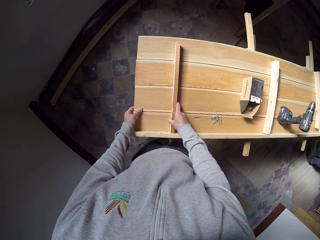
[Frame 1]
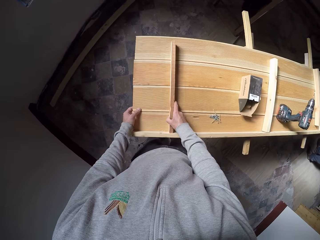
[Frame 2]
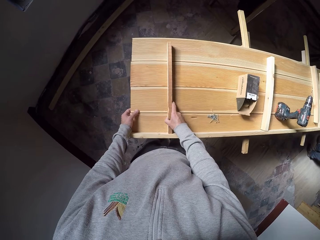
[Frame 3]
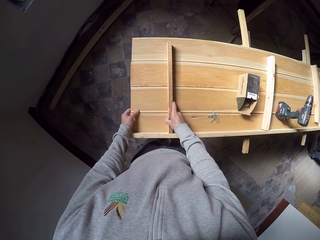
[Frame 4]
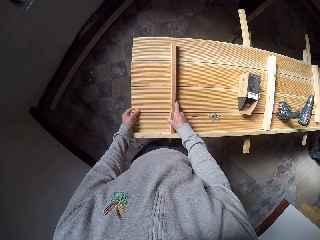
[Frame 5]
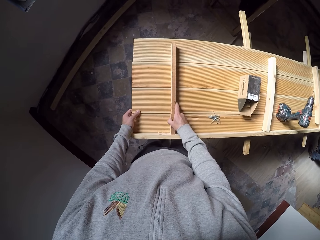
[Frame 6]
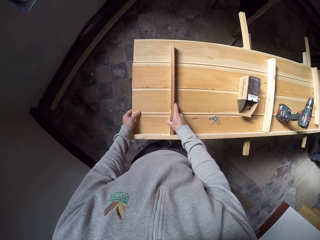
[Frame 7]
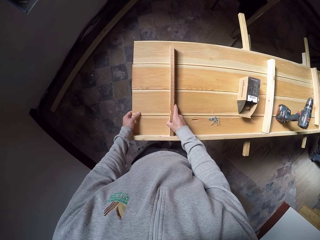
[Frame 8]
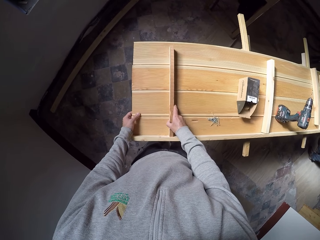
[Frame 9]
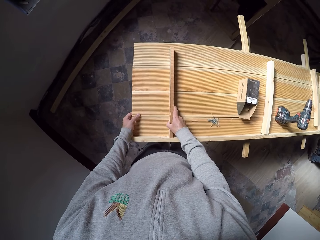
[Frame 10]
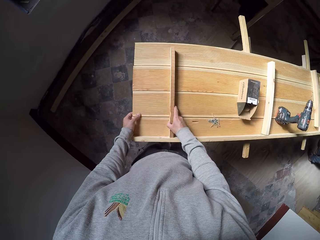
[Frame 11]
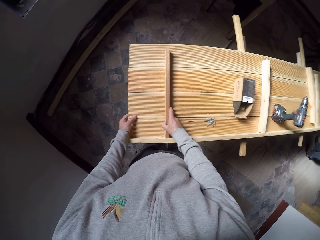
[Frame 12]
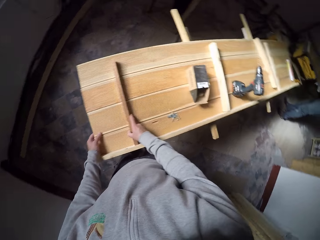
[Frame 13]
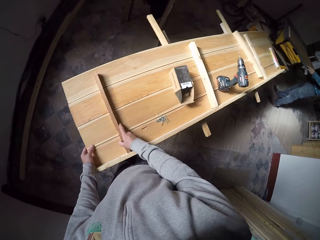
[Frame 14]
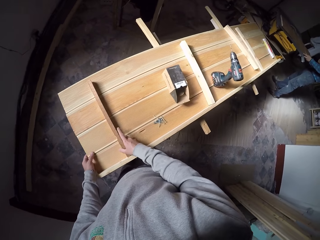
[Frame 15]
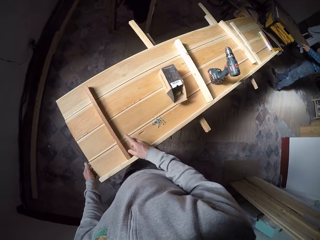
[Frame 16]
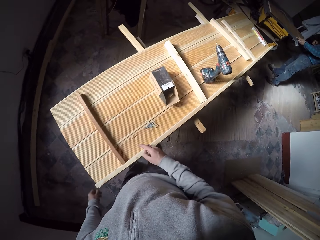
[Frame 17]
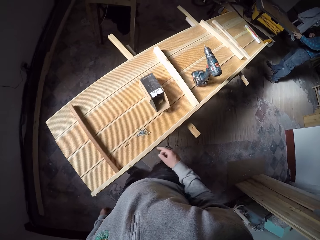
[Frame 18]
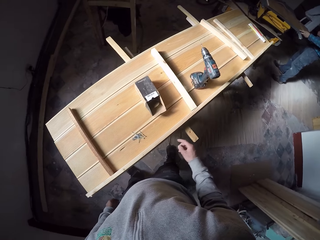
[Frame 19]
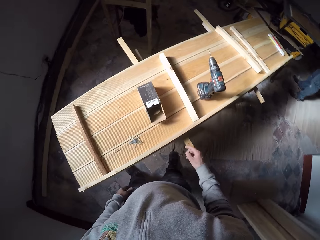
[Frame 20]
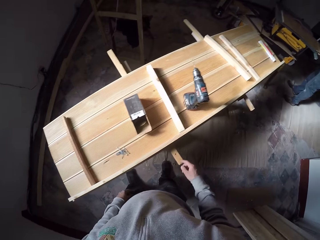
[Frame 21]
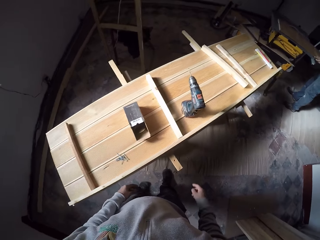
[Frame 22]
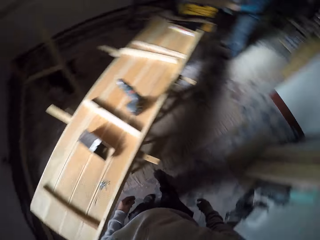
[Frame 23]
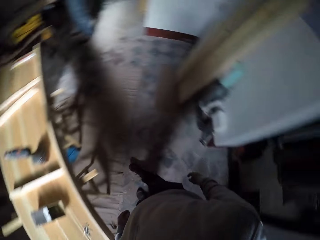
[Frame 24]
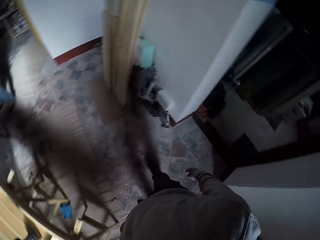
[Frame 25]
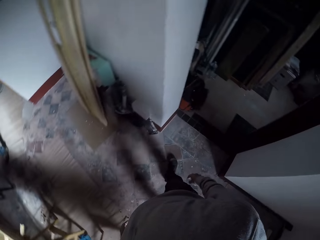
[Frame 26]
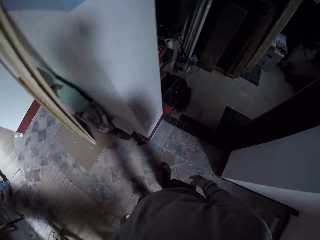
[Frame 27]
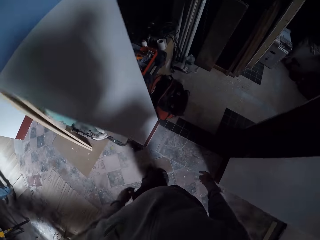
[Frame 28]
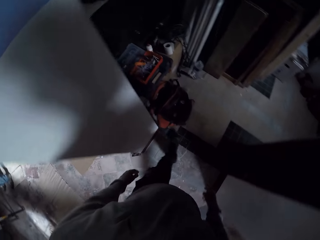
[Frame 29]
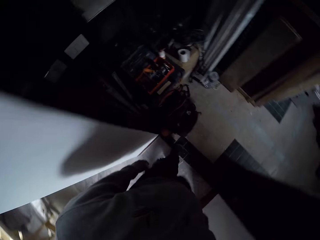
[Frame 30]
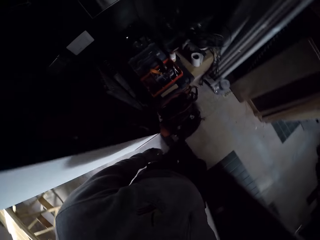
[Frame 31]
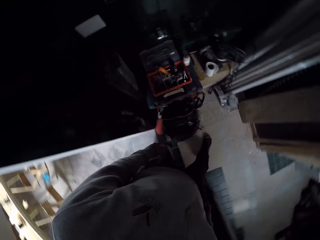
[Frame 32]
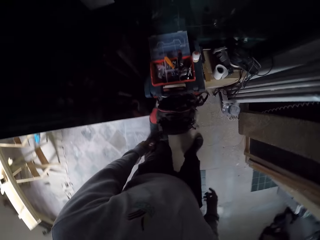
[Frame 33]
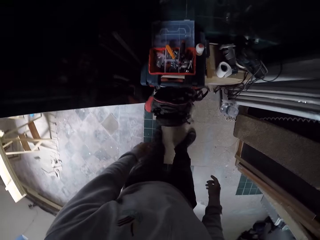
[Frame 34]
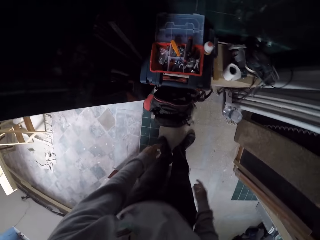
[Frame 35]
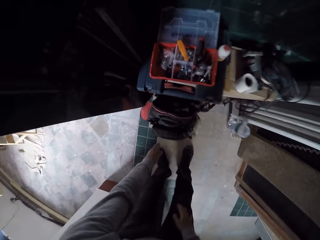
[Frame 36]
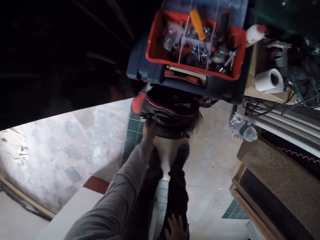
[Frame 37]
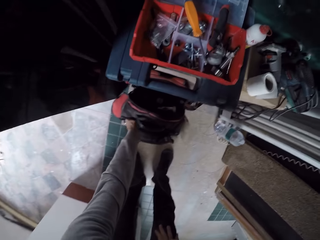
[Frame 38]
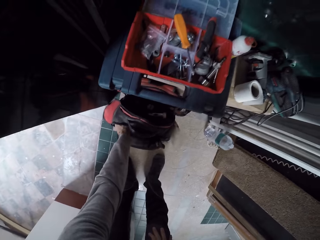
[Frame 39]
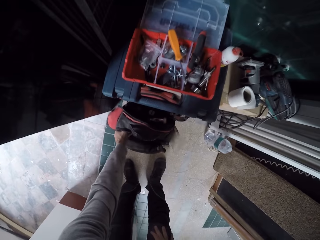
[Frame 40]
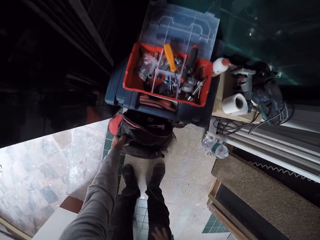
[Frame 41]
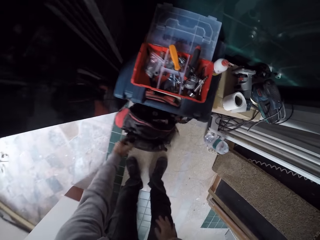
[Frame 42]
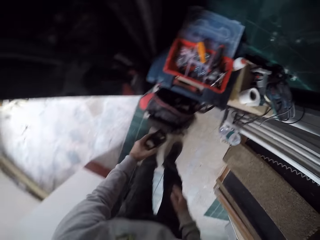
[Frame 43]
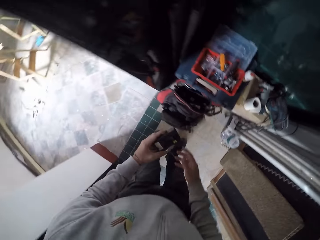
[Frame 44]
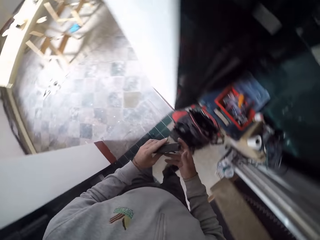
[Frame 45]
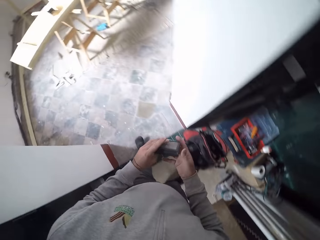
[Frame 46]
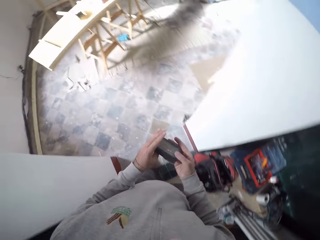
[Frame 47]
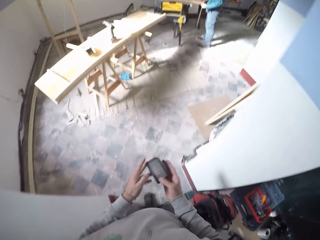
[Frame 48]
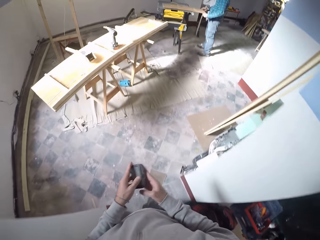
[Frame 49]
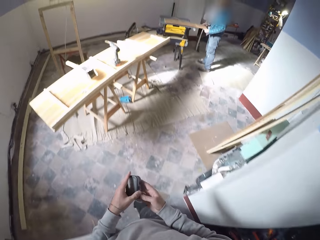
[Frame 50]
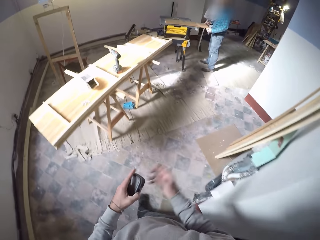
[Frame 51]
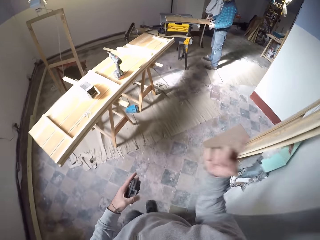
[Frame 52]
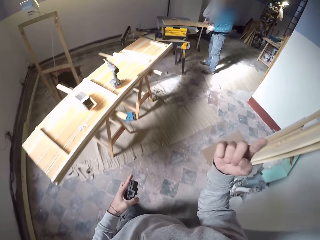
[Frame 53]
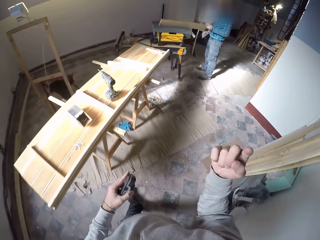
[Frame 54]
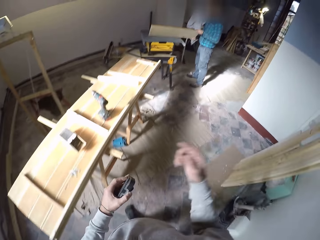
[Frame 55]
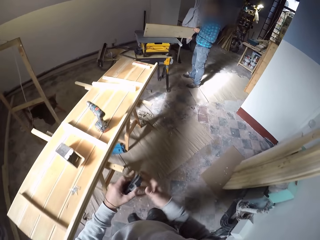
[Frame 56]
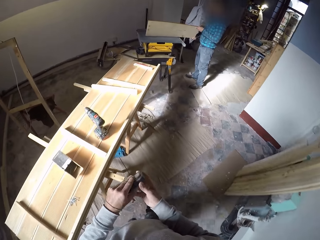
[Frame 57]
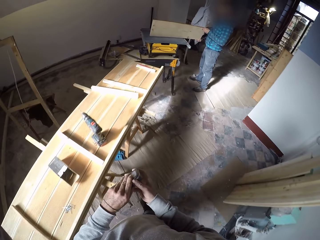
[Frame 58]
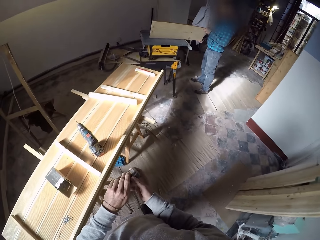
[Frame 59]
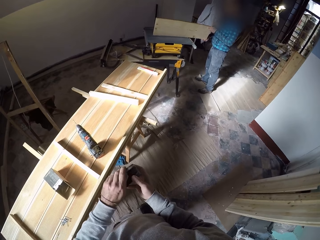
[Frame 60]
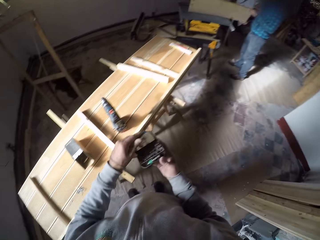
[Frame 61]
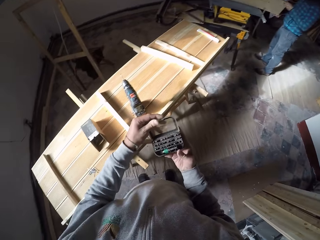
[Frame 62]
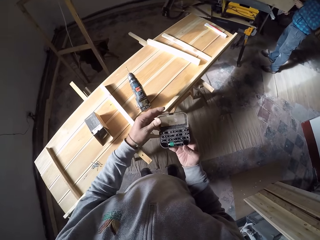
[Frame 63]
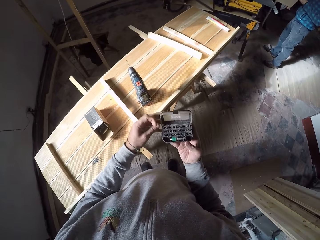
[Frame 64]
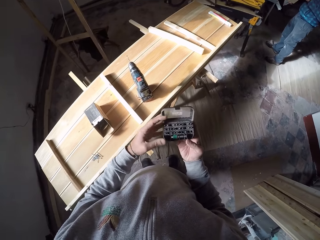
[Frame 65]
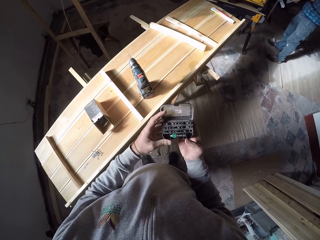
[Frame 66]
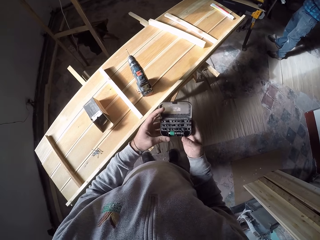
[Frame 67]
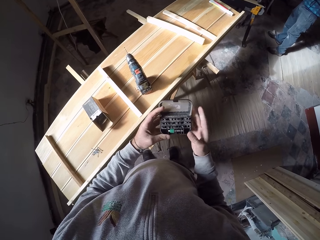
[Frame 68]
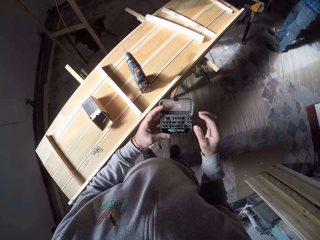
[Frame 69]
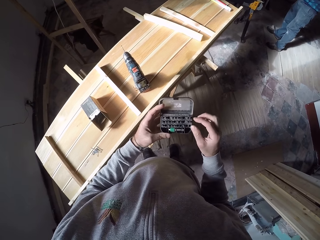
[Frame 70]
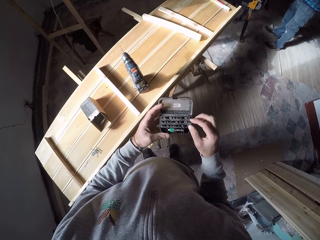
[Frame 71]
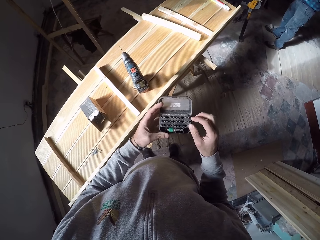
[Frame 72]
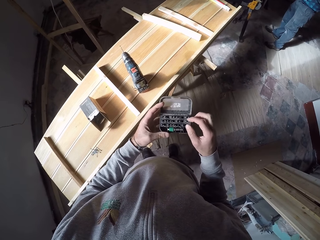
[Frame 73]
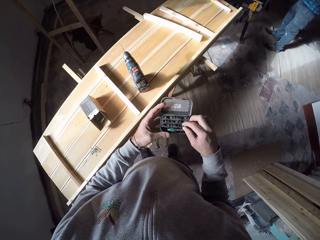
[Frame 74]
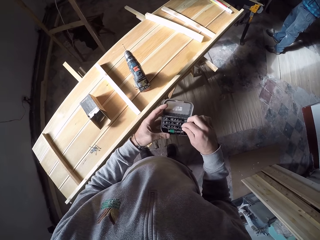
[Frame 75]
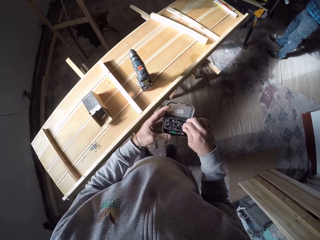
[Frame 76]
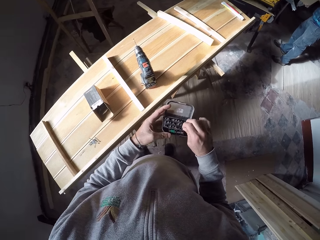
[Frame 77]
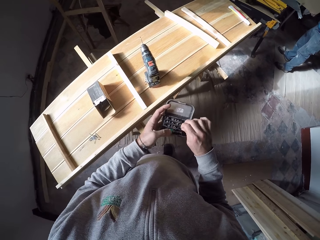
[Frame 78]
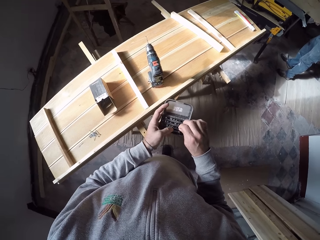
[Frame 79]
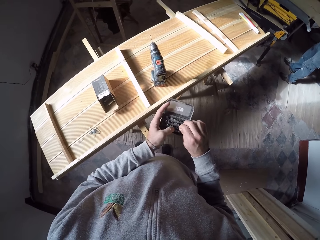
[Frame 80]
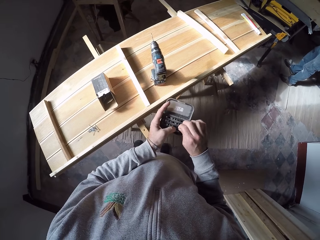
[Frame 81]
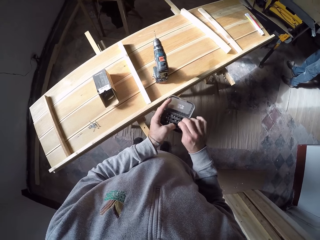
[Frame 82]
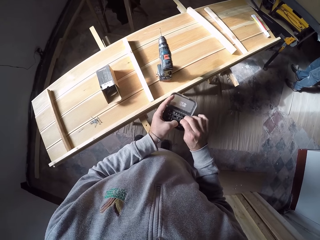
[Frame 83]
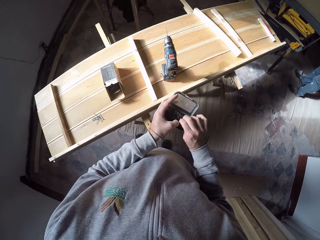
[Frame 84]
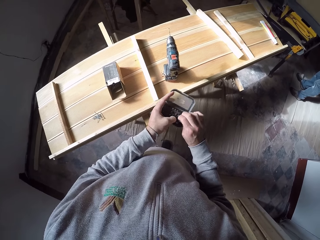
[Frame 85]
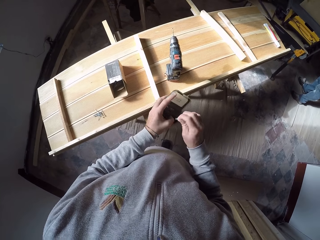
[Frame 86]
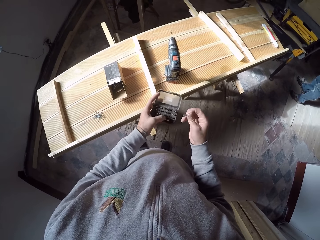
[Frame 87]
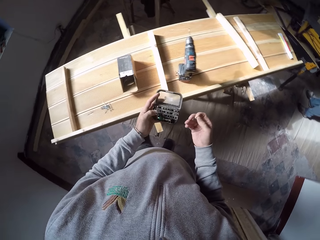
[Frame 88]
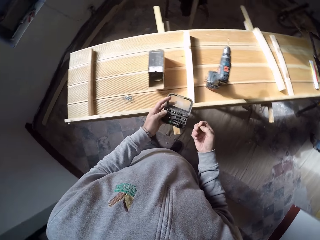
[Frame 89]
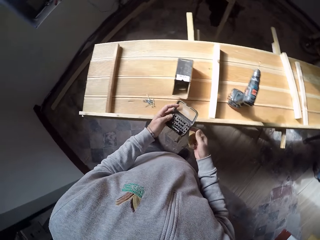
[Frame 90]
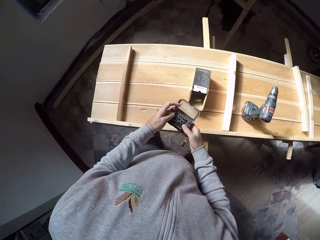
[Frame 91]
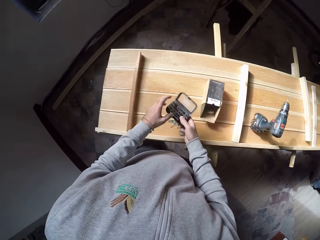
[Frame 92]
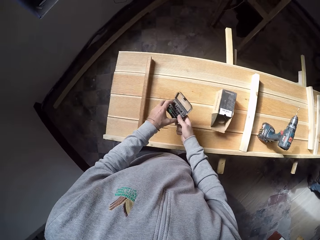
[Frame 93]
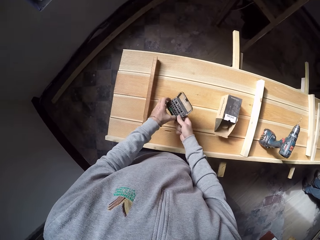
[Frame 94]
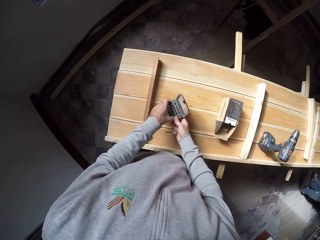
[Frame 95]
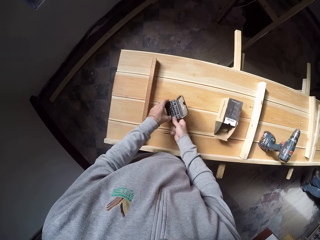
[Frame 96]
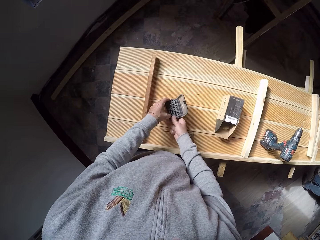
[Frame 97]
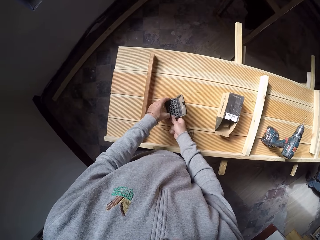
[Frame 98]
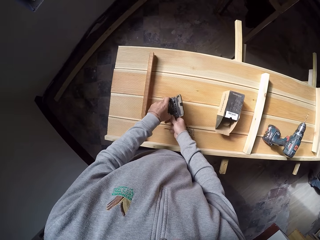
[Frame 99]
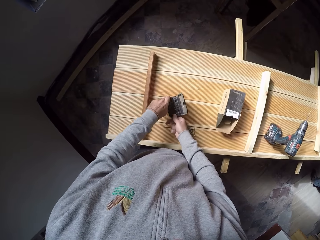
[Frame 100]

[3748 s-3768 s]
The camera wearer walks around the room. He removes a drill kit set or case in a bag on the floor with his left hand. He holds the drill kit set with both hands. He moves around. He interacts with the man. He opens the drill kit set with his left hand. He removes a drill set from the drill kit set with his right hand. He places the case on the piece of wood.
